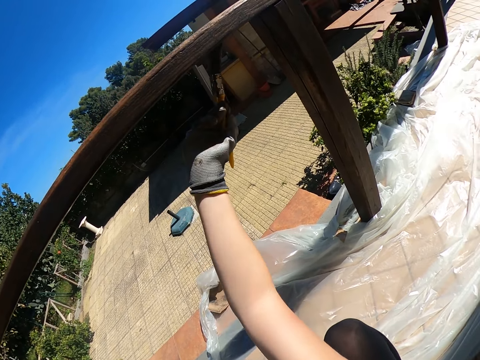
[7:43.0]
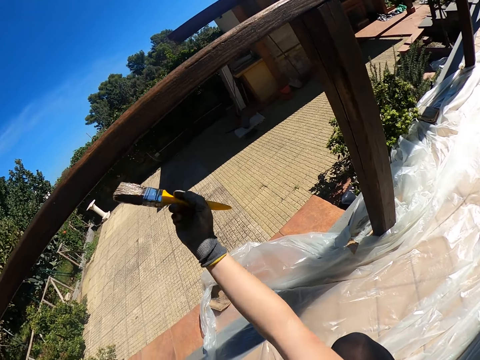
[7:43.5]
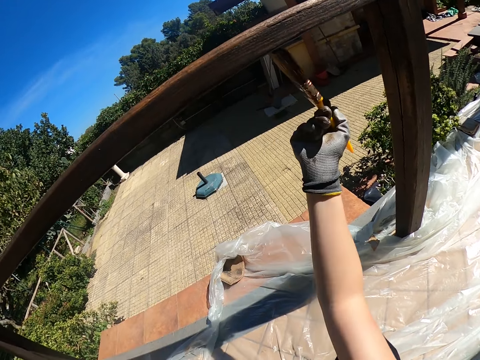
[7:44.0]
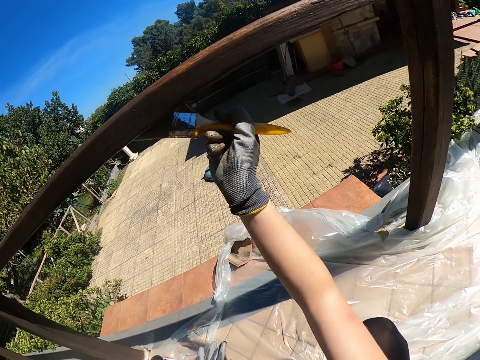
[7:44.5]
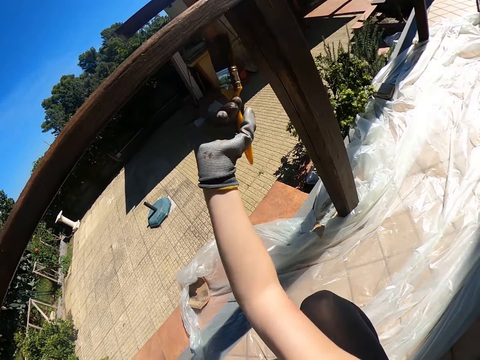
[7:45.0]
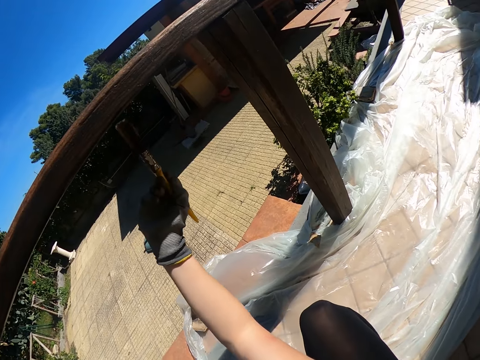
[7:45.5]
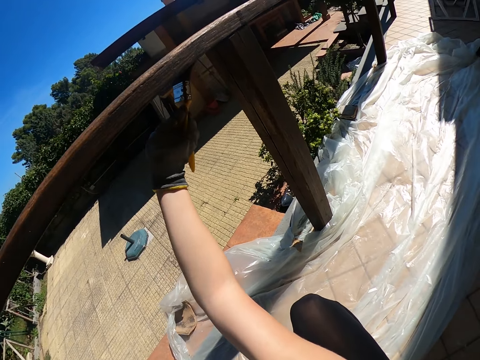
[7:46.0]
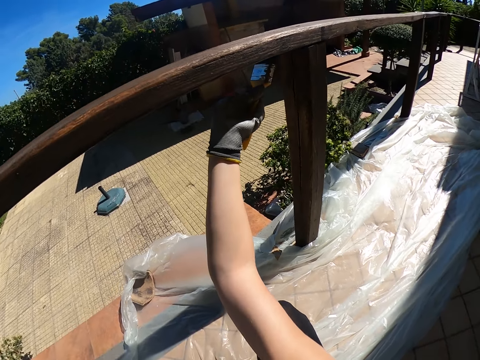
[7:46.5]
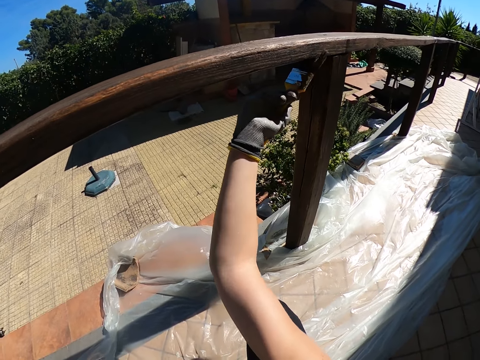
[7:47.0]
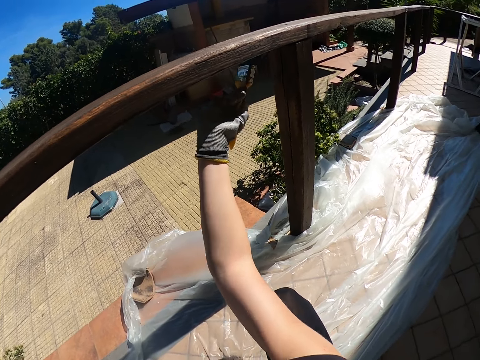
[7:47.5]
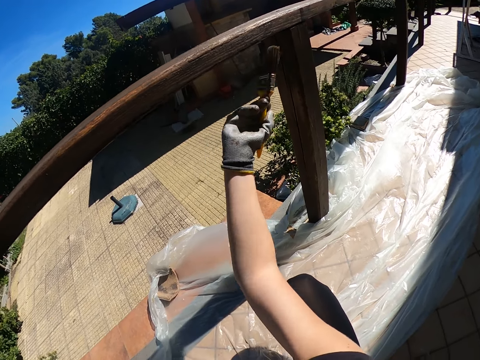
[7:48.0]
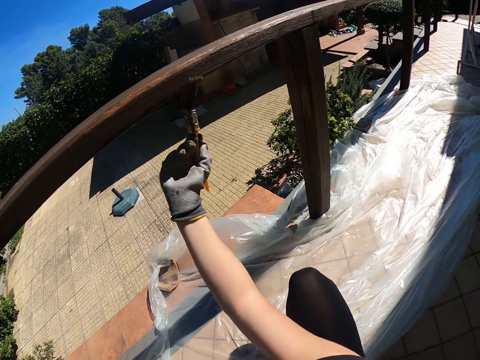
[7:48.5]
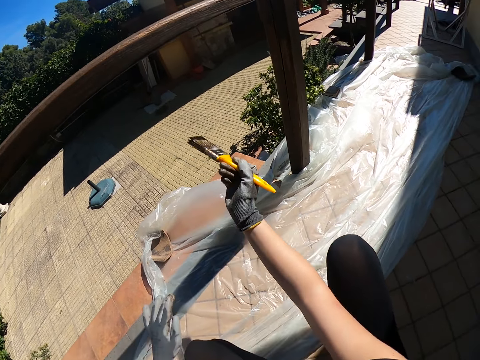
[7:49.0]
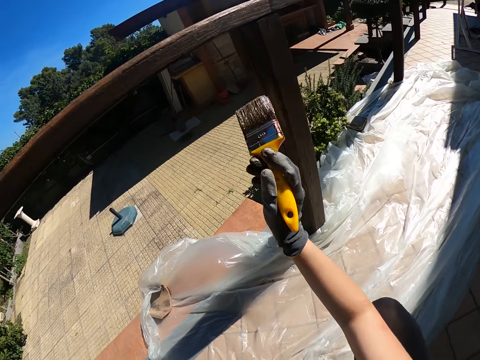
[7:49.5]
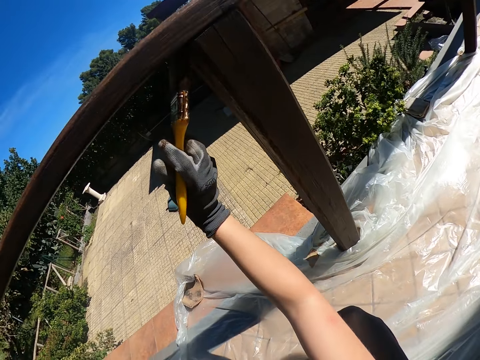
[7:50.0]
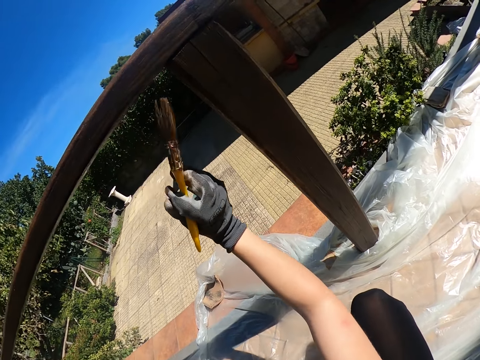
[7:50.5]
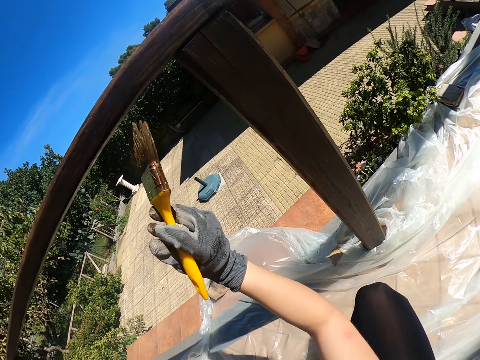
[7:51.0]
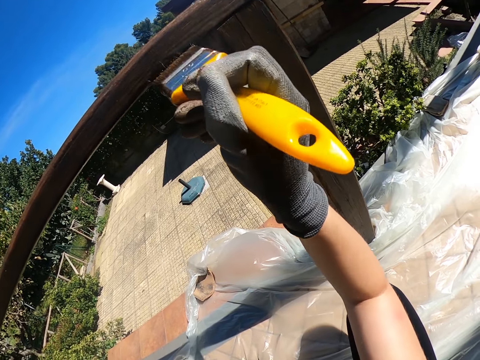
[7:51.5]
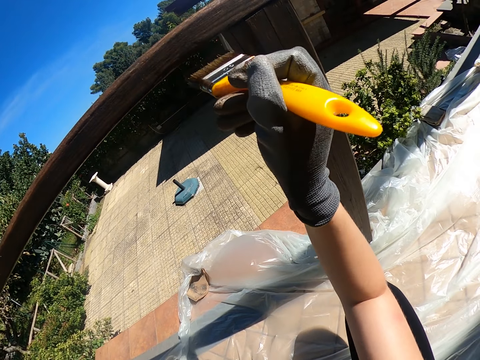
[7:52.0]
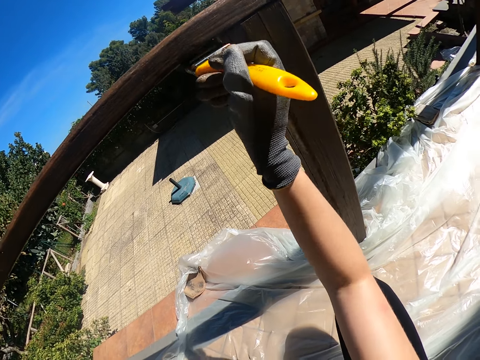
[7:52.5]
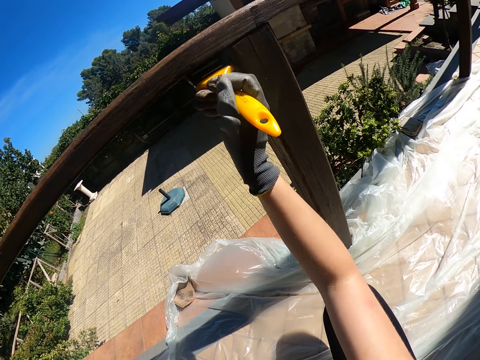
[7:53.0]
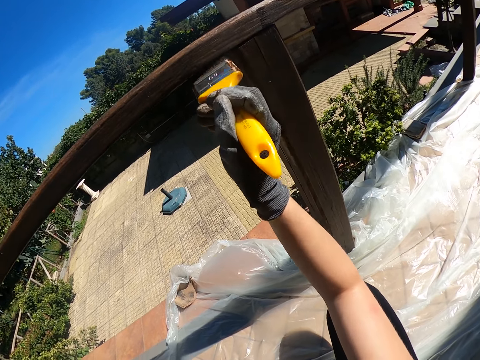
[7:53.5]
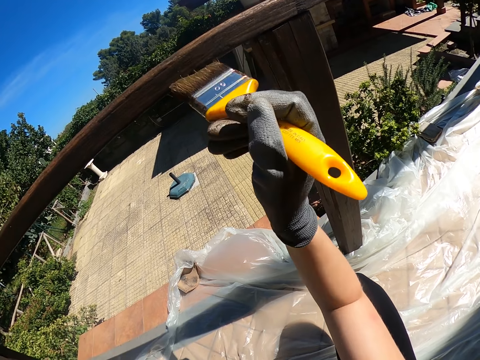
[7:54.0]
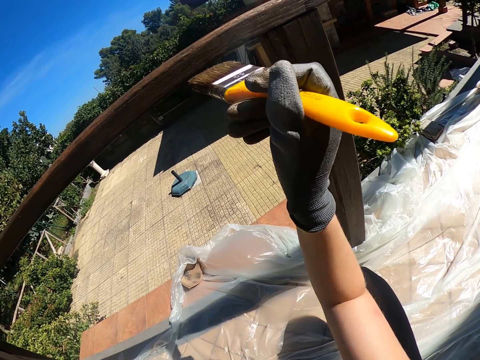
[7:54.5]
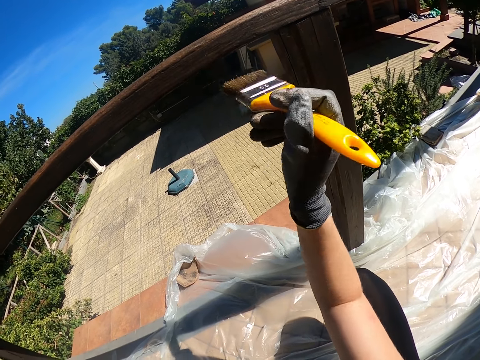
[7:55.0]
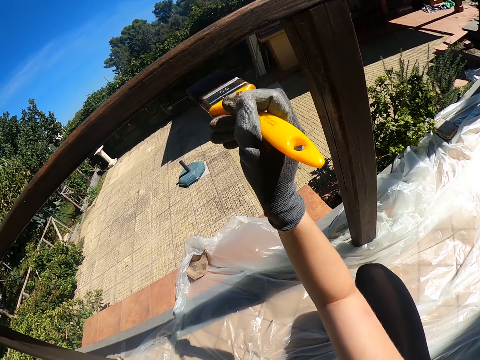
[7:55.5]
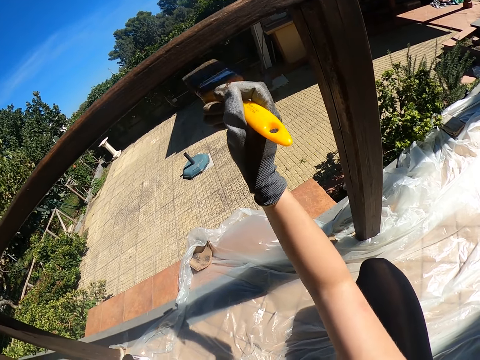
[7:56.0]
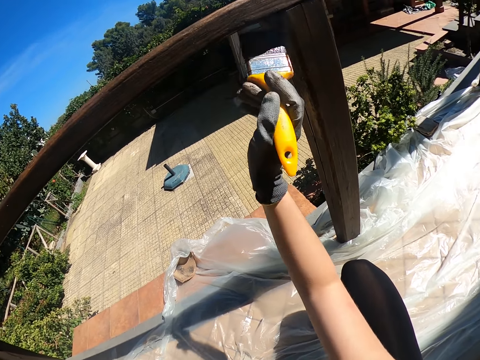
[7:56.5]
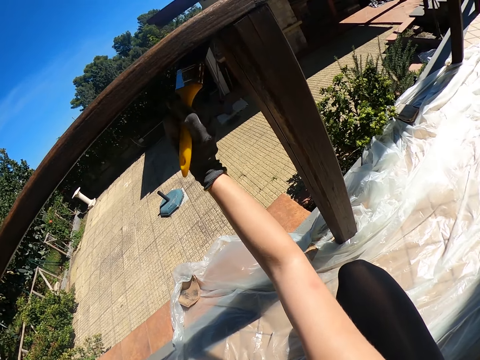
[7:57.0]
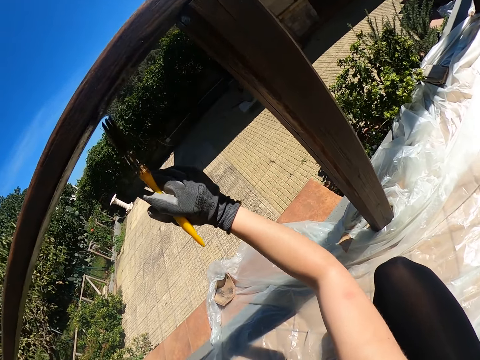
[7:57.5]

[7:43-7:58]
The camera wearer moves closer to the balcony railing. They paint the balcony railing with a paintbrush.

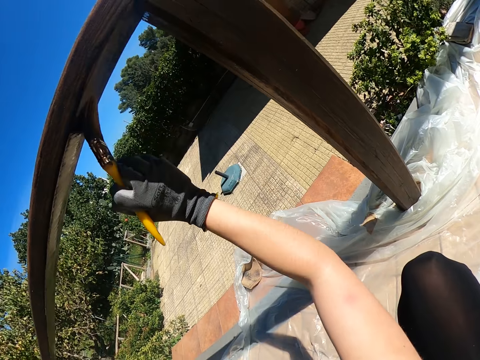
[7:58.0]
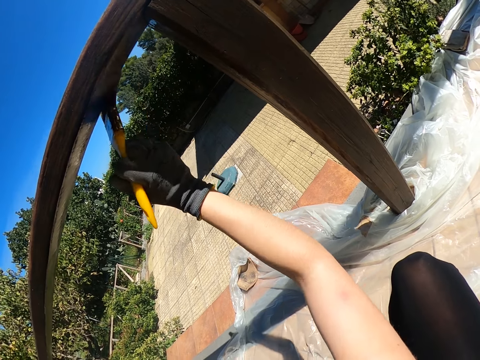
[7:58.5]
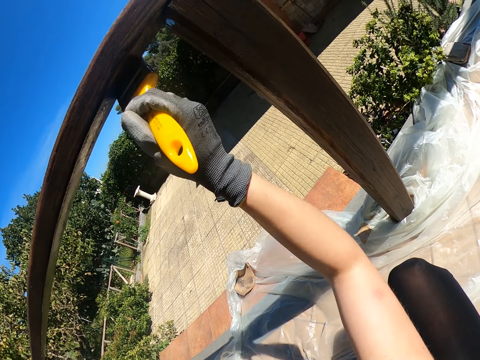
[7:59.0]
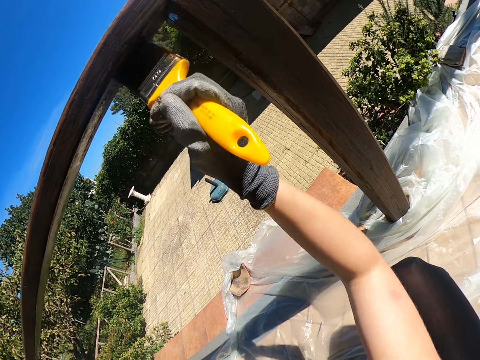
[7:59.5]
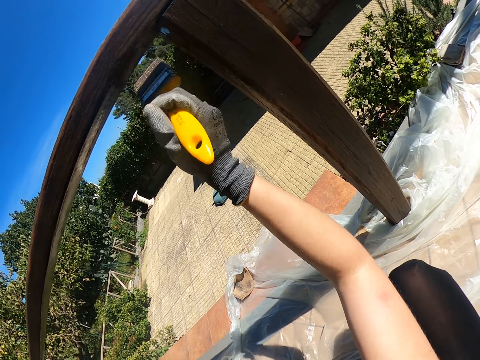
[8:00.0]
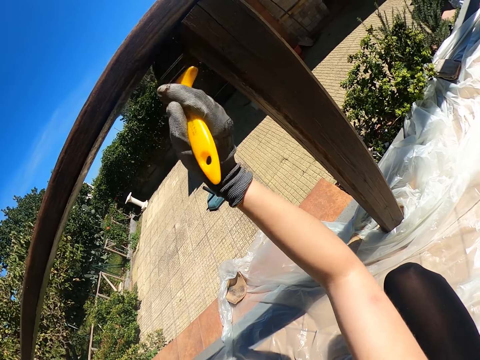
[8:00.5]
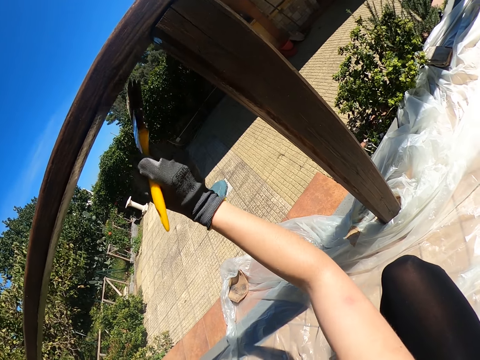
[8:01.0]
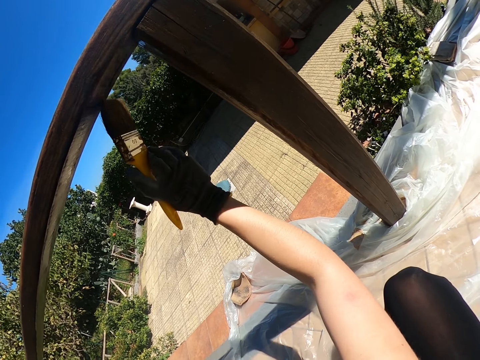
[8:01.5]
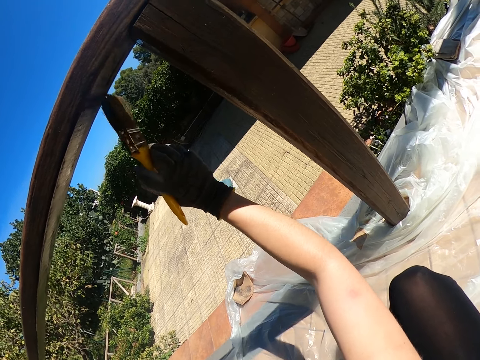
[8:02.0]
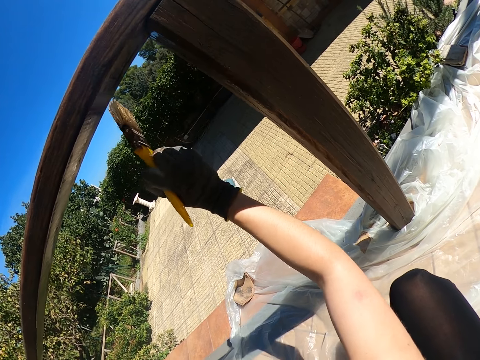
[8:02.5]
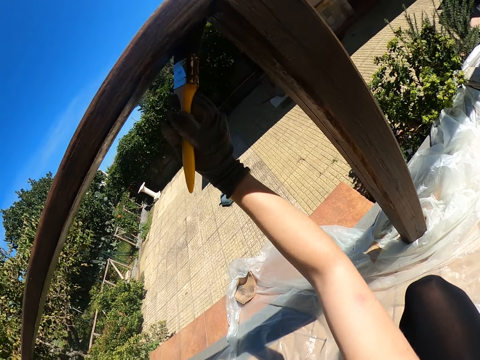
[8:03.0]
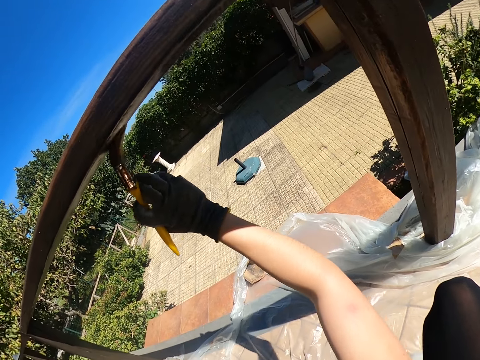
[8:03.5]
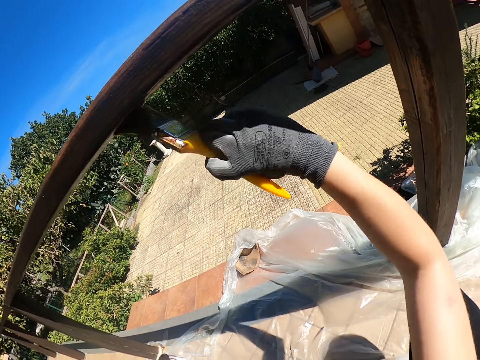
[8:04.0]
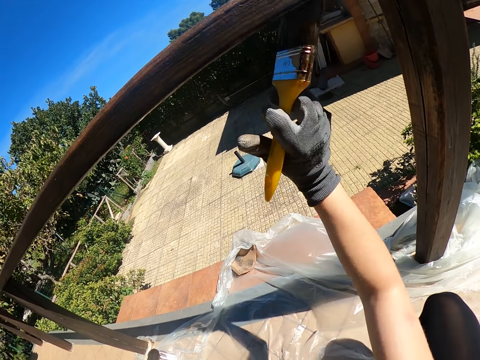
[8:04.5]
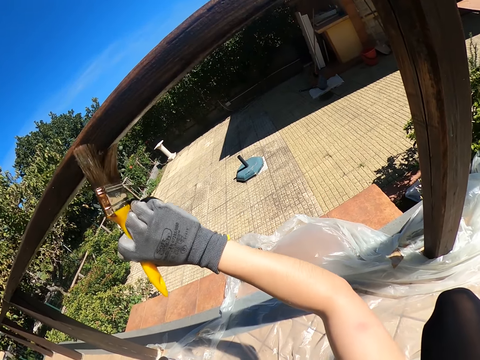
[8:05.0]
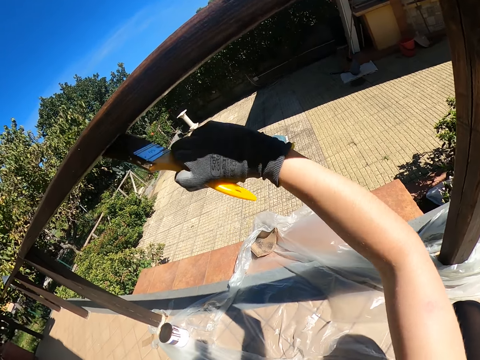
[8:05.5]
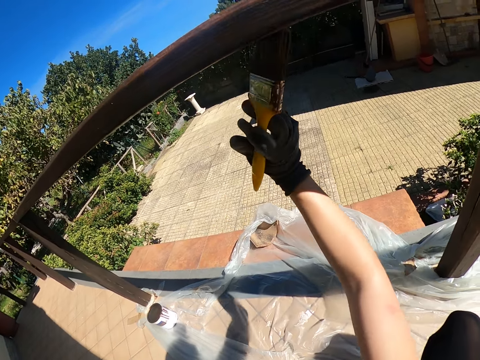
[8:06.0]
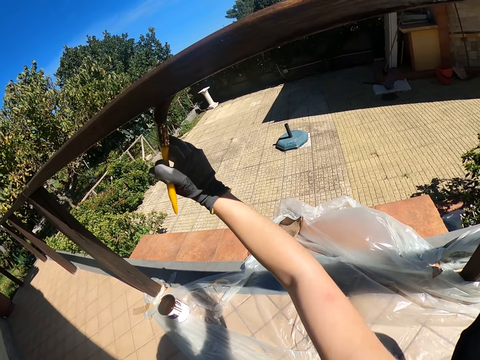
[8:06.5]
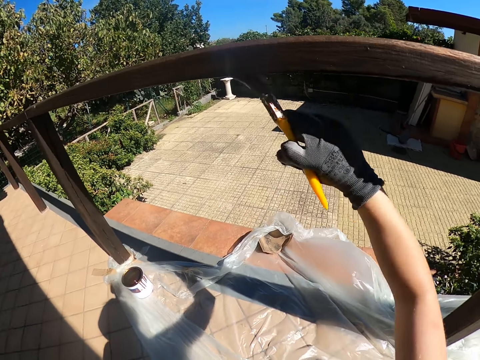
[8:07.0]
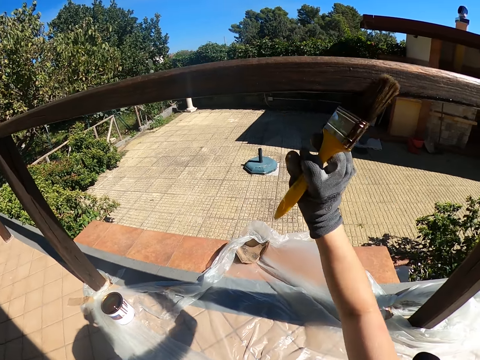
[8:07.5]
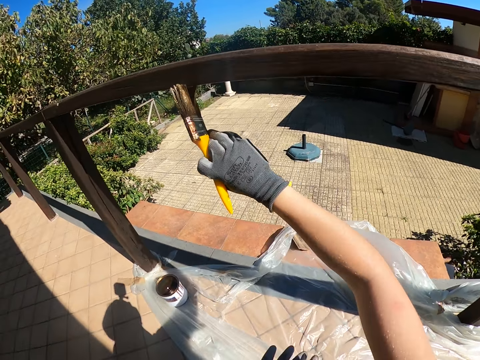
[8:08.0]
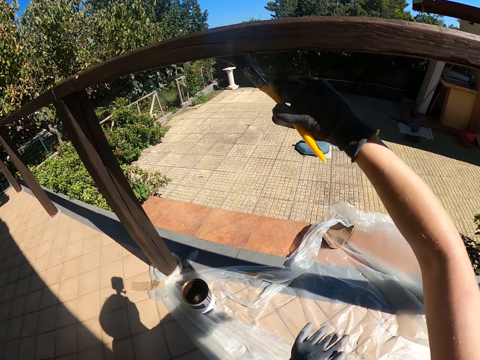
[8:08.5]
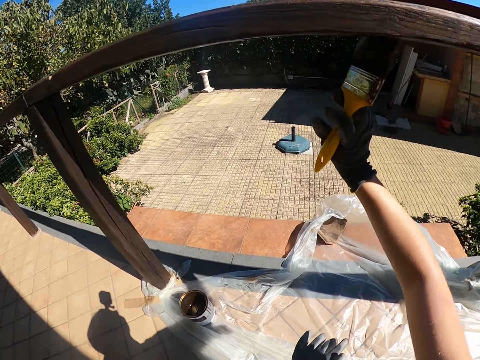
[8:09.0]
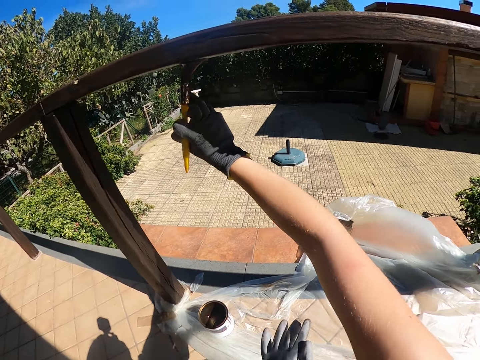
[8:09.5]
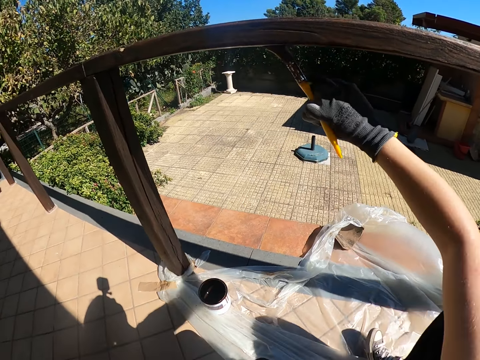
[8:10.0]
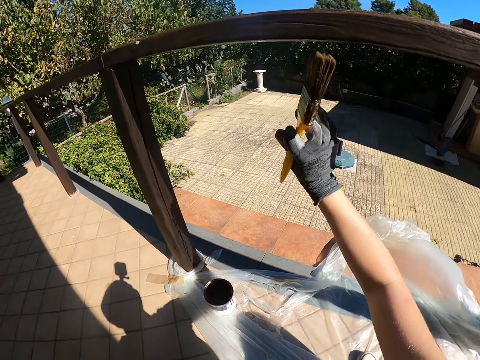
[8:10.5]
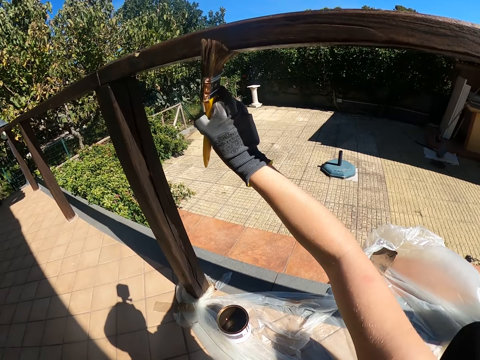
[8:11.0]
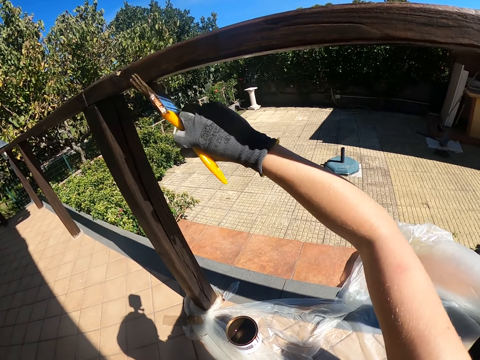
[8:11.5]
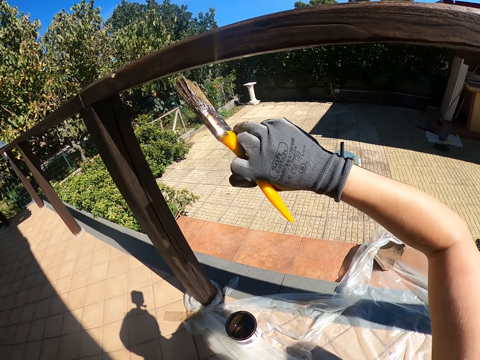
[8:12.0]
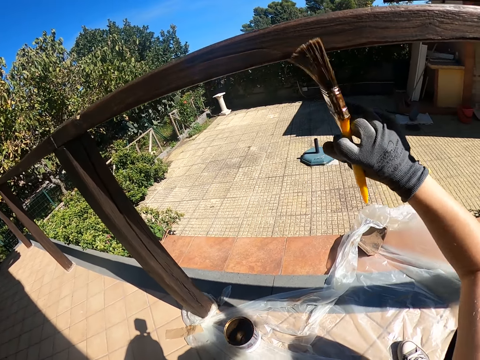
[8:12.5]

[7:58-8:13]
The camera wearer moves her leg.
